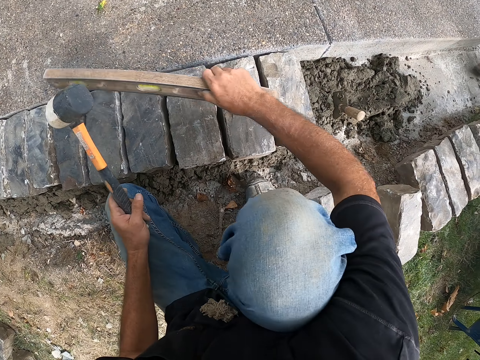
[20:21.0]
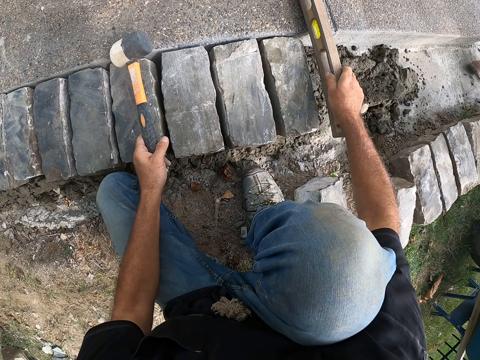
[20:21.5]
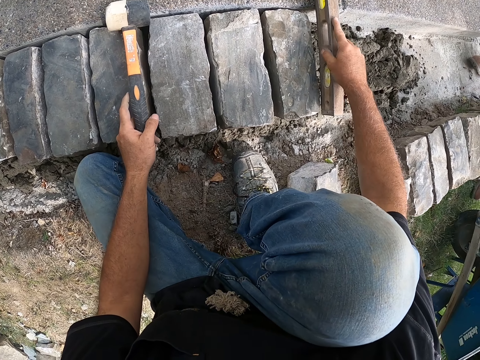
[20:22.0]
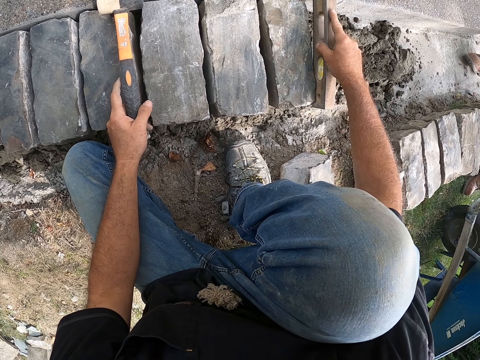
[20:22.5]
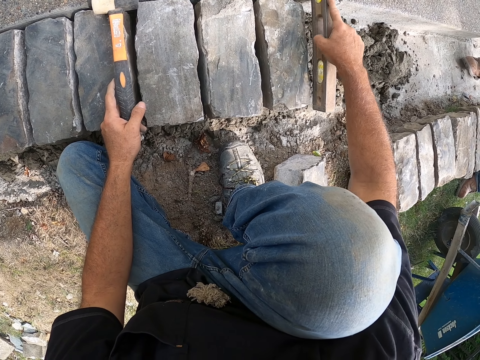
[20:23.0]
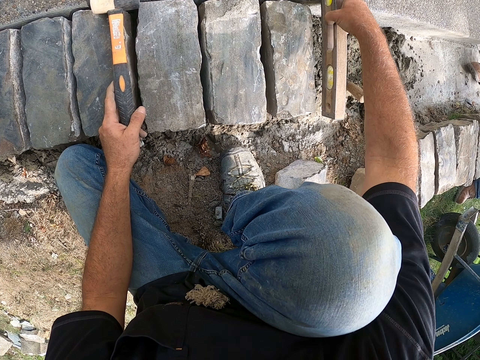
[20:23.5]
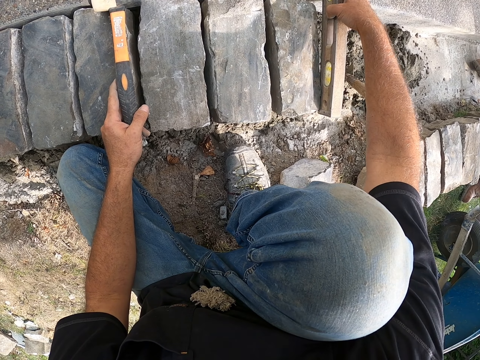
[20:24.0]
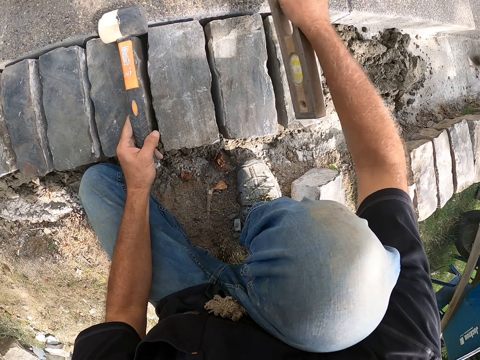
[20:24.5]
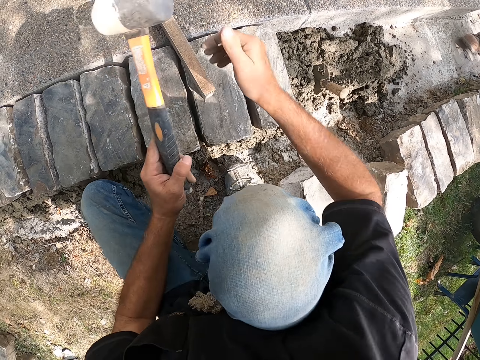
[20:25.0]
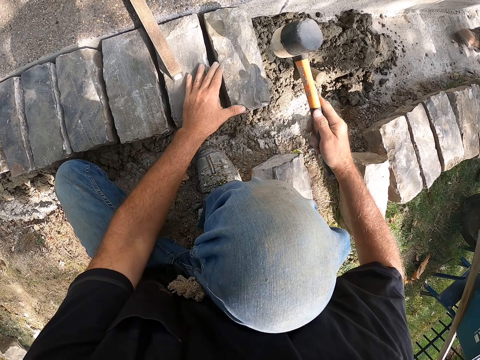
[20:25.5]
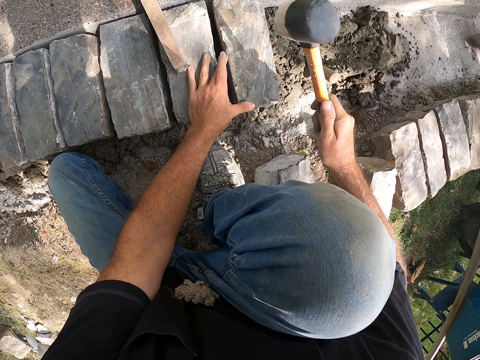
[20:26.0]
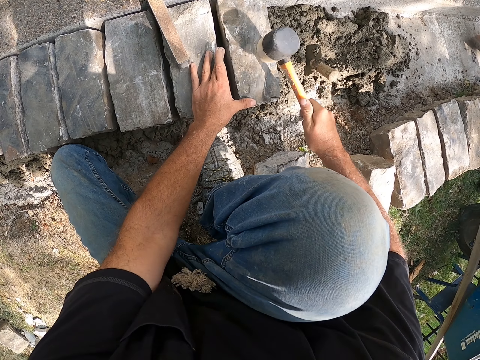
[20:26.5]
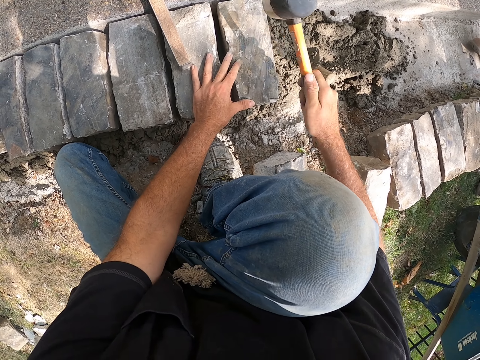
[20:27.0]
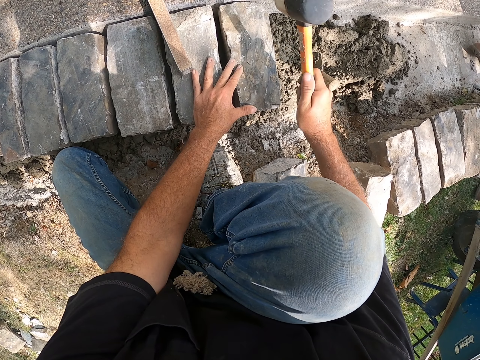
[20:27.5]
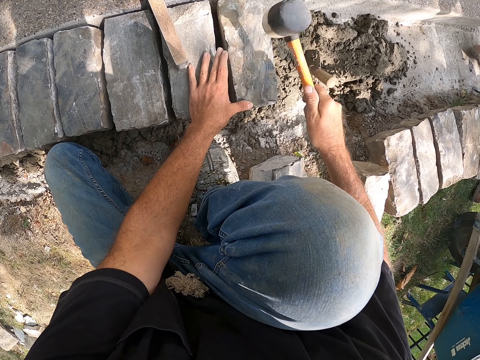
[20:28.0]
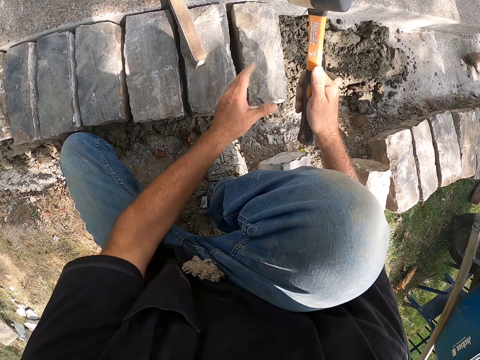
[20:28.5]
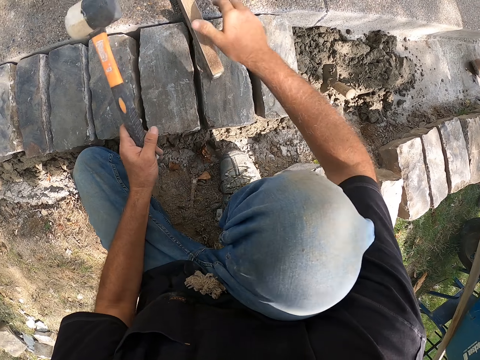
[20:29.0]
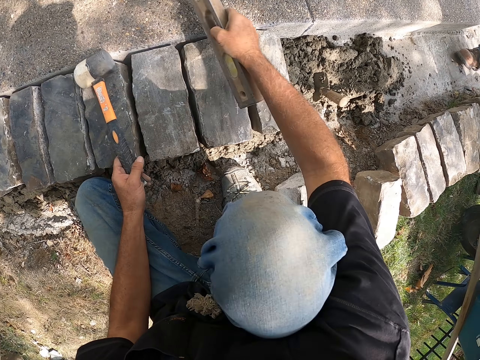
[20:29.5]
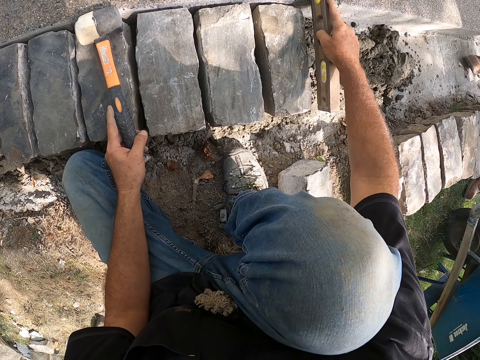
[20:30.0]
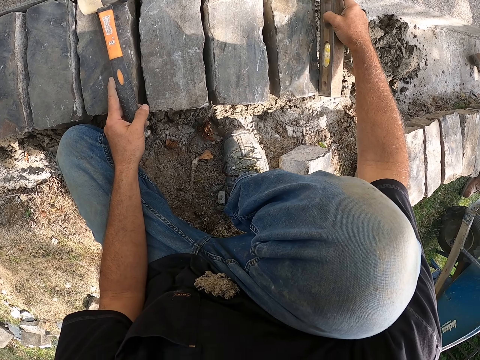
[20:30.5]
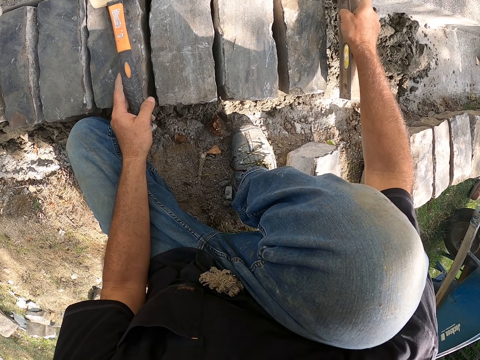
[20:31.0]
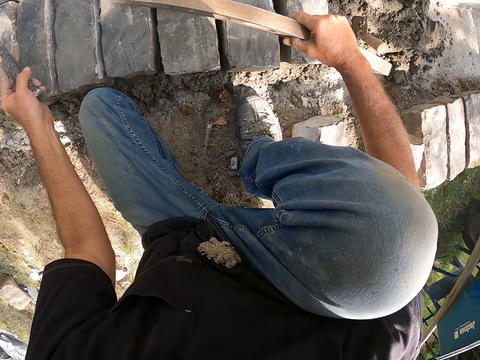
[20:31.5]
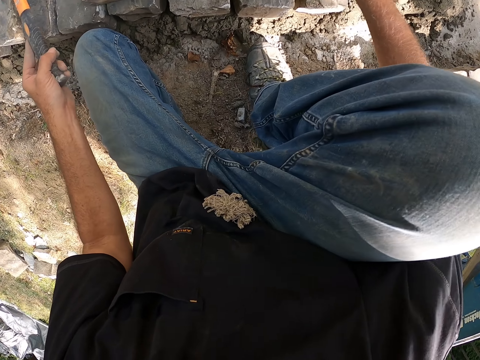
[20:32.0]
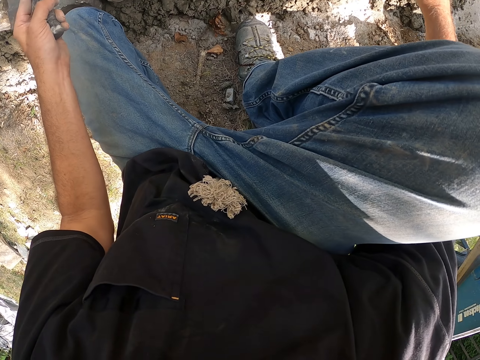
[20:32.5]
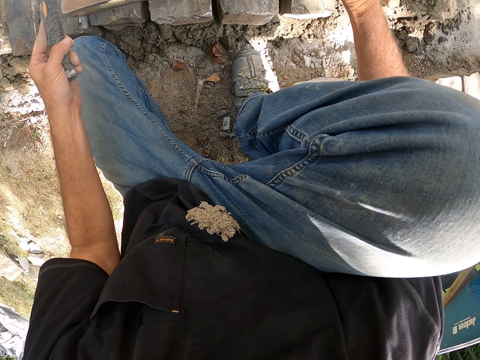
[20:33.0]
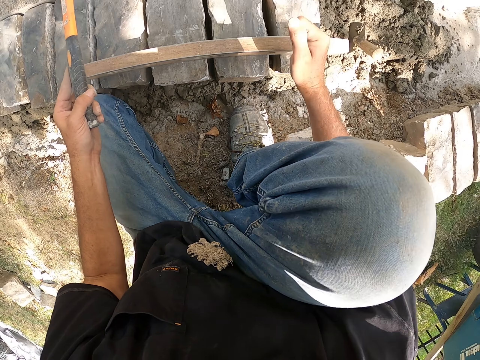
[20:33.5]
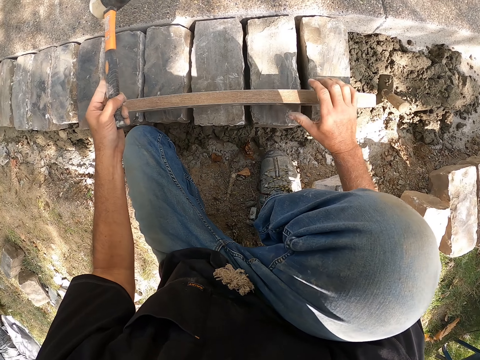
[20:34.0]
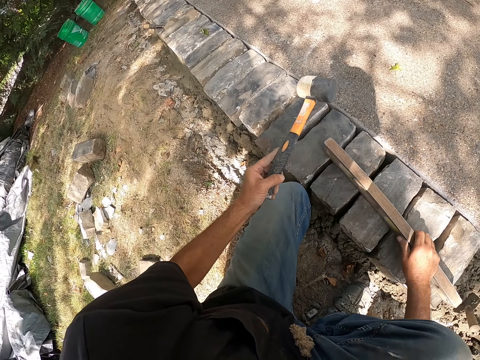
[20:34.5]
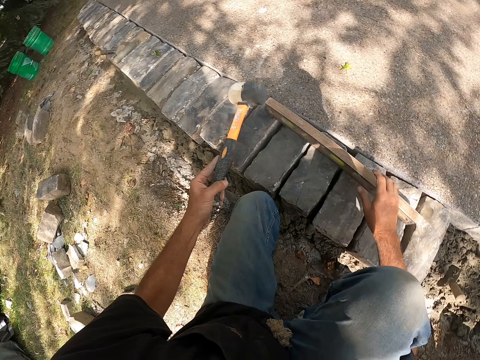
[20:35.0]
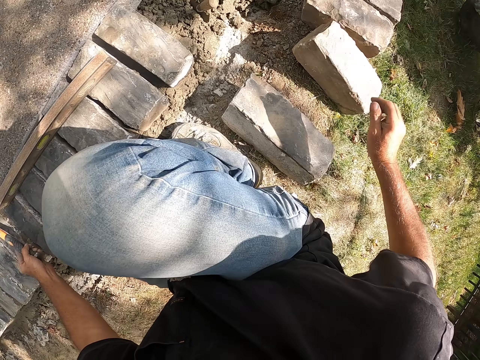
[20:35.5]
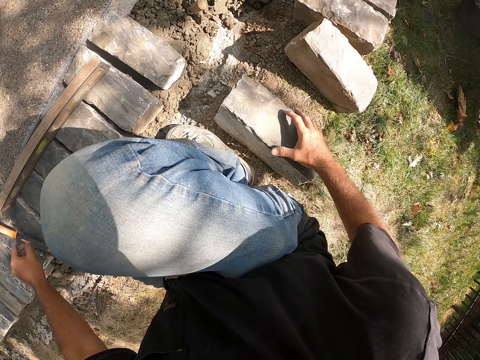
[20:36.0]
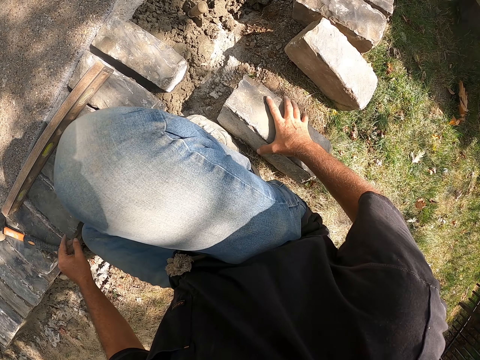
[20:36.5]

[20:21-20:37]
The camera wearer measures a block with a meter level. They put down the meter level. They hit the block with a hammer. They pick up the meter level. They measure the block with the meter level. They adjust the meter level on blocks. They put down the hammer.

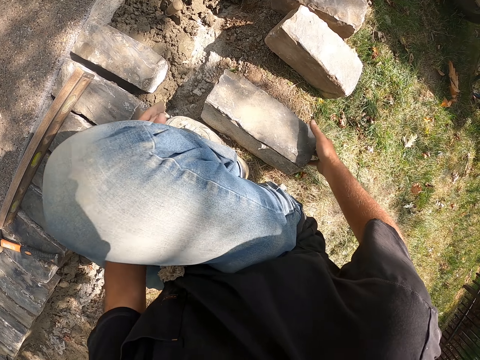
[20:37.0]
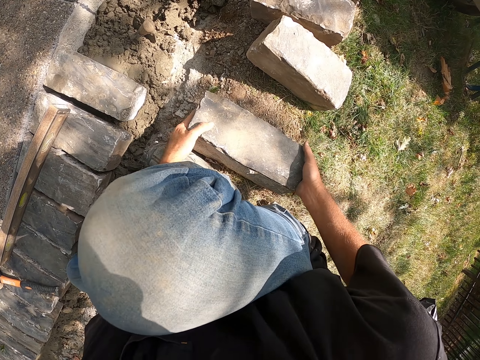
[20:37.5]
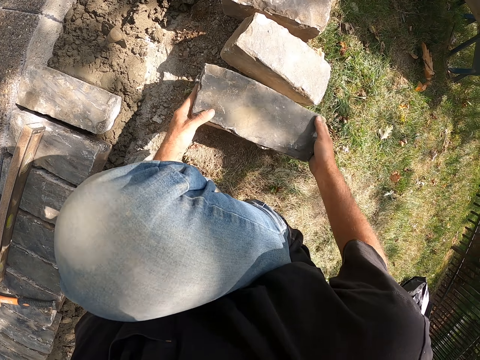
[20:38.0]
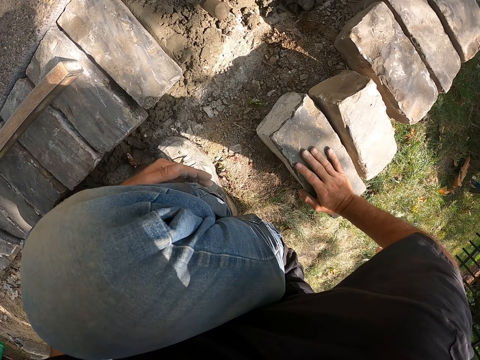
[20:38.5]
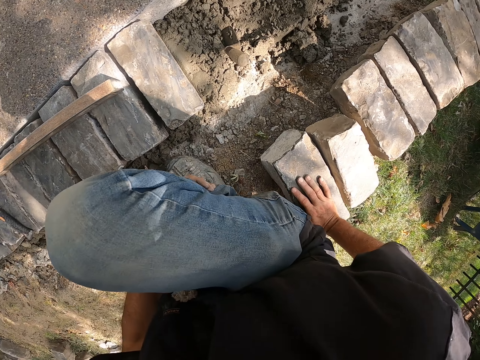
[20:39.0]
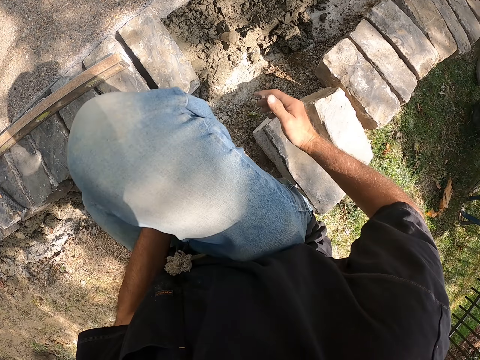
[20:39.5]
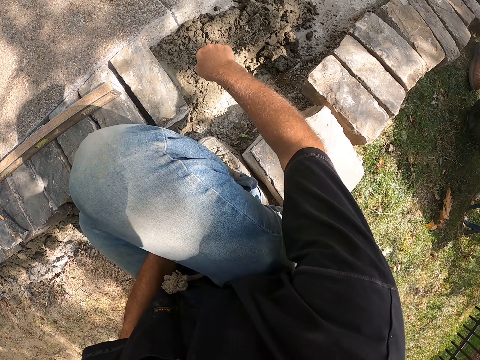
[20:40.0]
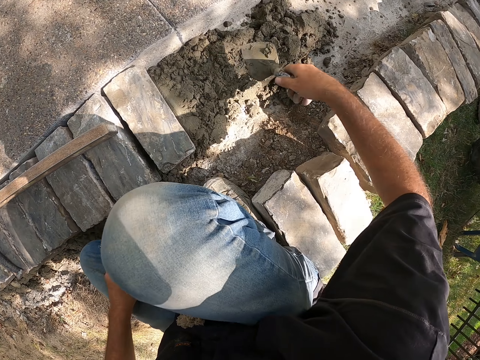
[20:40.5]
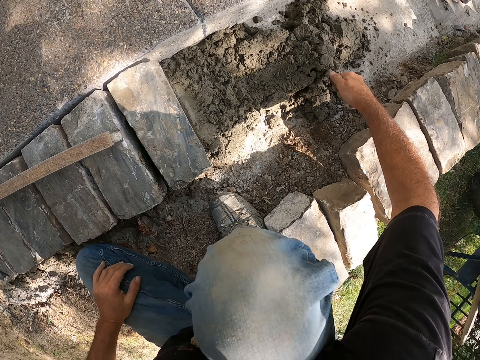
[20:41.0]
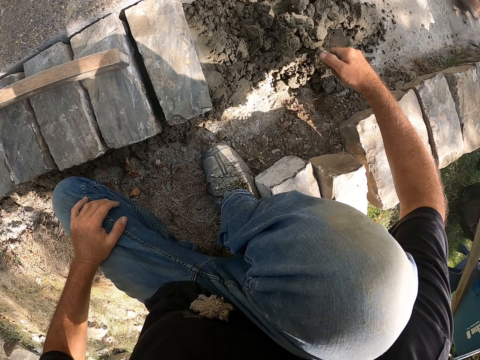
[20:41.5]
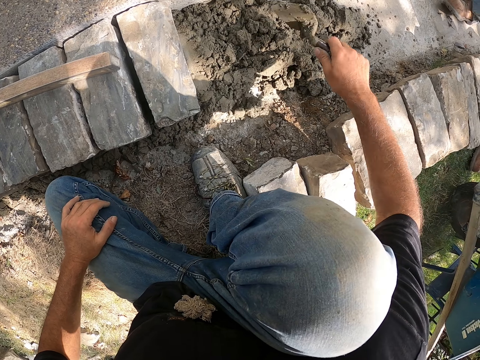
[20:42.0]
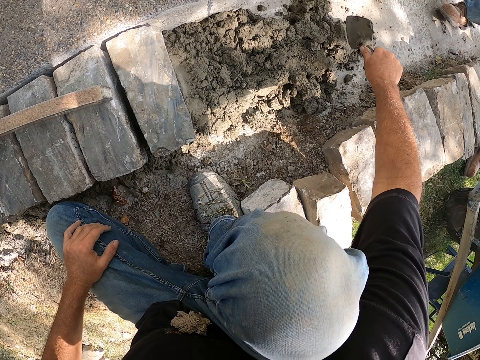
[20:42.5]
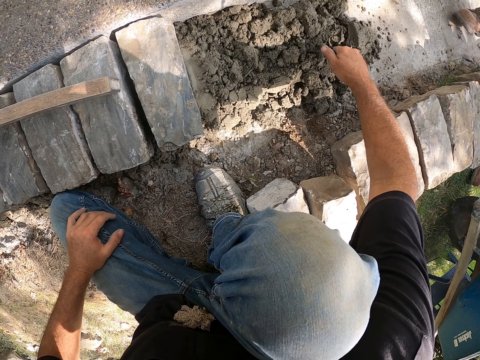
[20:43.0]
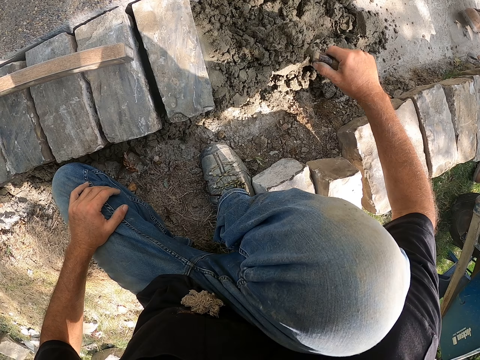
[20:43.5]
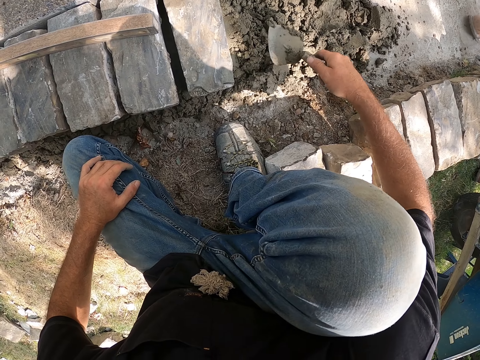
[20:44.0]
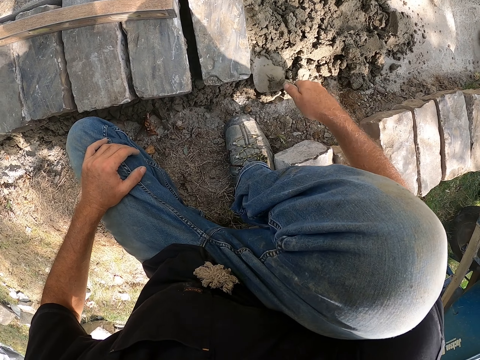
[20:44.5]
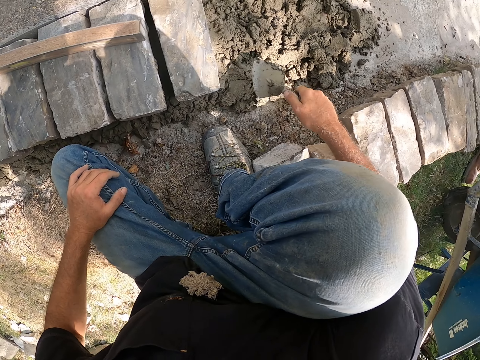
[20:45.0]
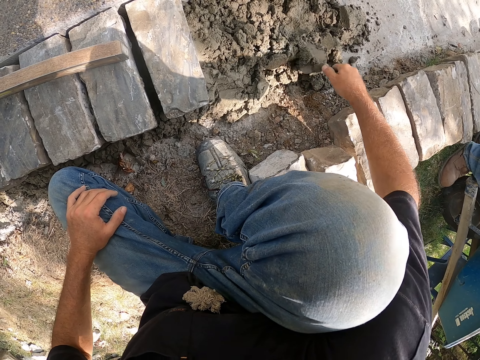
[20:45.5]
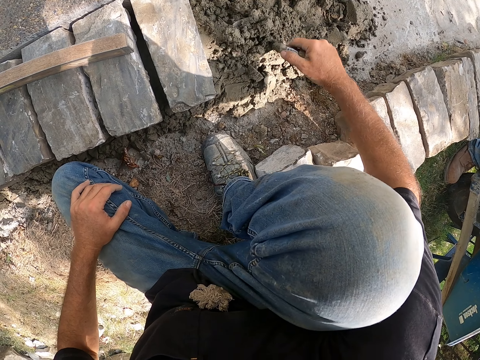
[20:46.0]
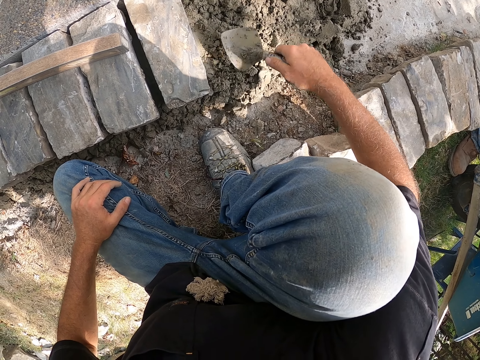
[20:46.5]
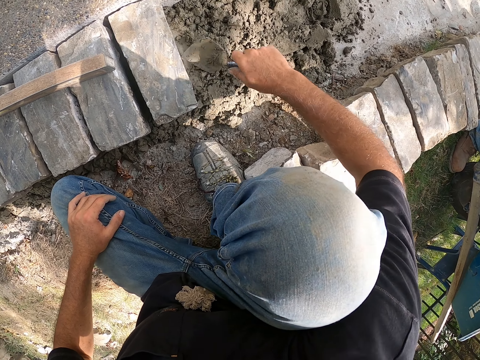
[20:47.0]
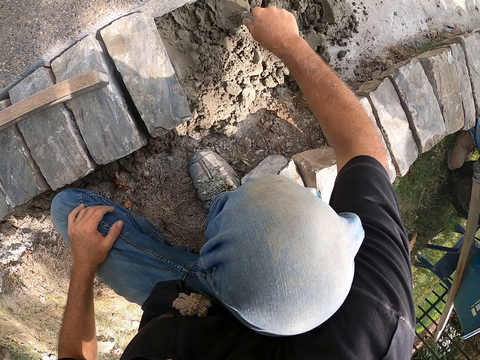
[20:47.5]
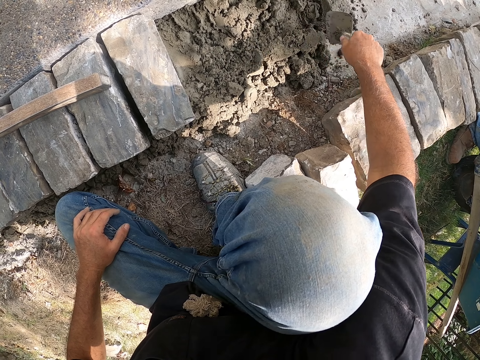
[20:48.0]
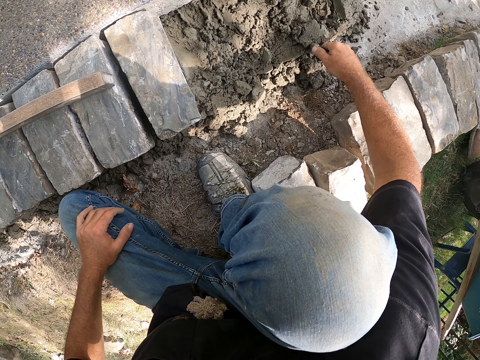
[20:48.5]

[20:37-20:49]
The camera wearer adjusts a block on the ground. They pick up a trowel. They mix cement on the ground well with the trowel.
